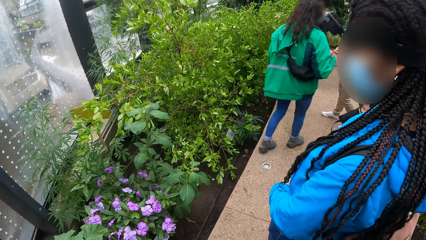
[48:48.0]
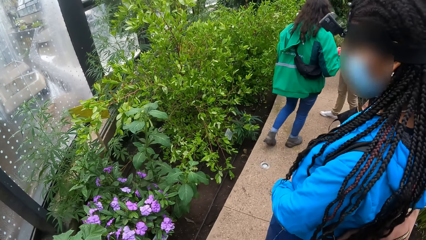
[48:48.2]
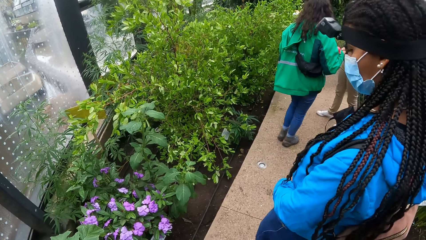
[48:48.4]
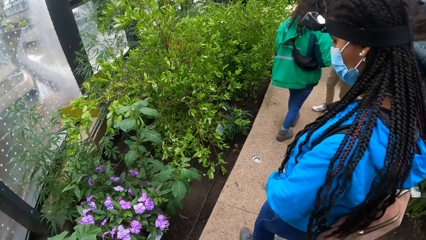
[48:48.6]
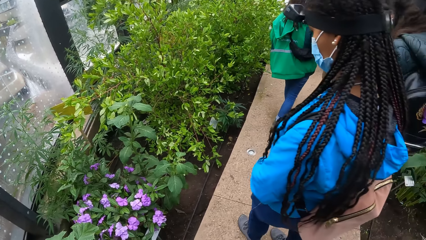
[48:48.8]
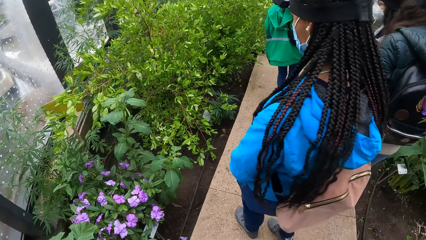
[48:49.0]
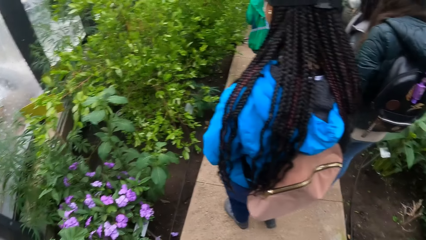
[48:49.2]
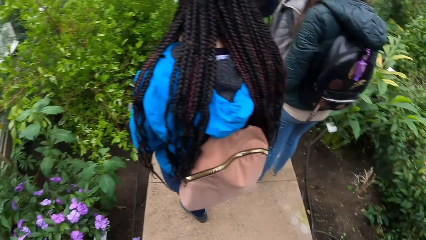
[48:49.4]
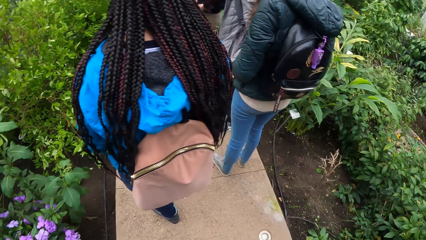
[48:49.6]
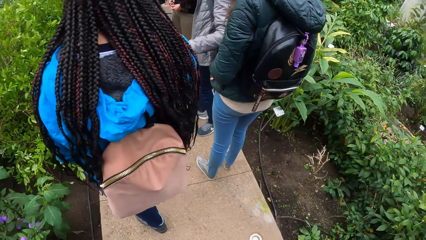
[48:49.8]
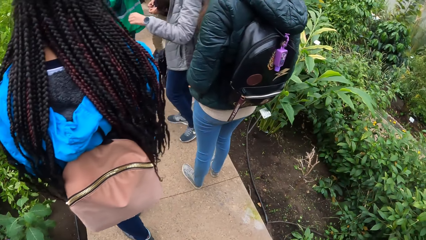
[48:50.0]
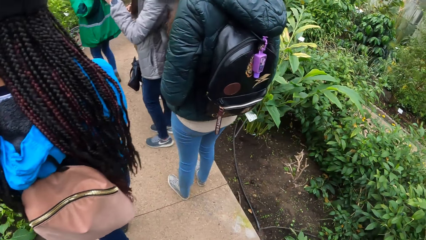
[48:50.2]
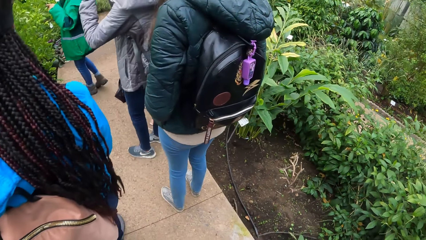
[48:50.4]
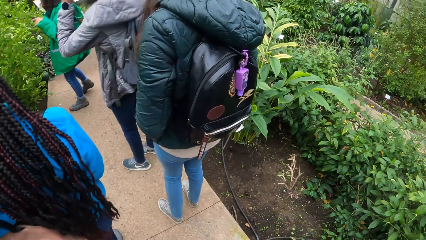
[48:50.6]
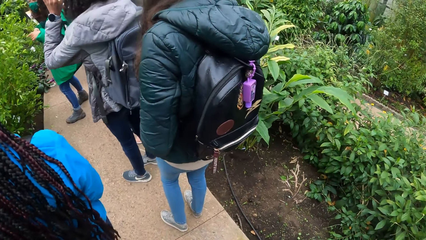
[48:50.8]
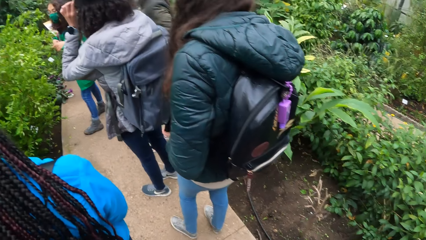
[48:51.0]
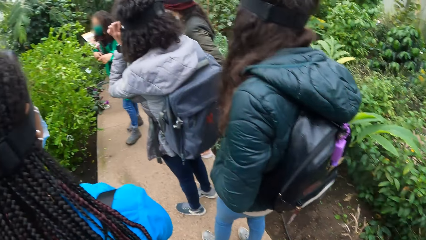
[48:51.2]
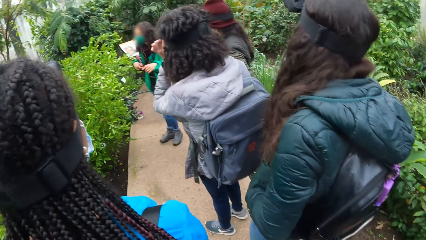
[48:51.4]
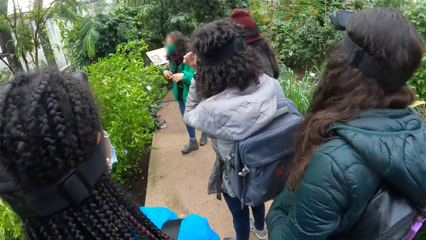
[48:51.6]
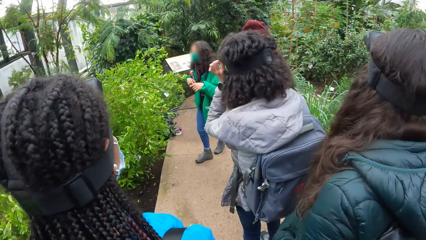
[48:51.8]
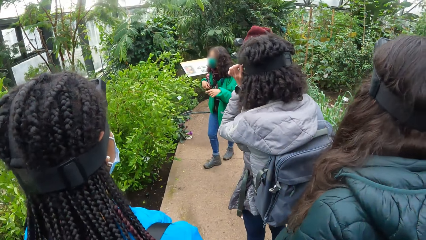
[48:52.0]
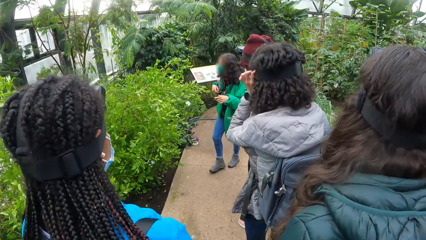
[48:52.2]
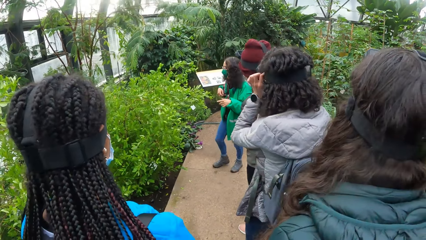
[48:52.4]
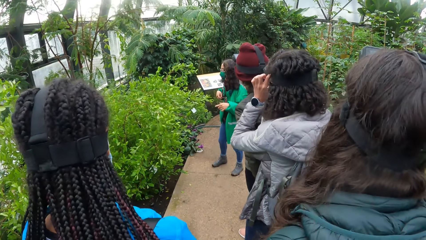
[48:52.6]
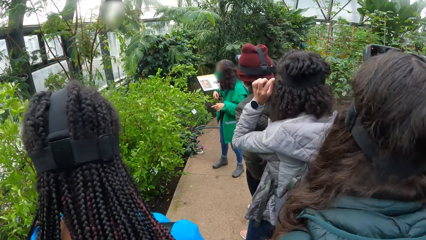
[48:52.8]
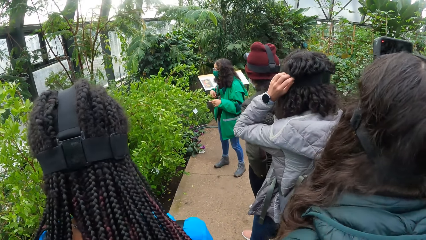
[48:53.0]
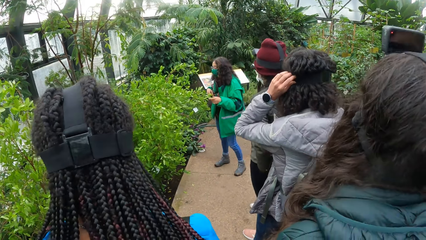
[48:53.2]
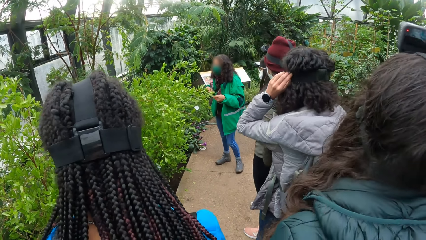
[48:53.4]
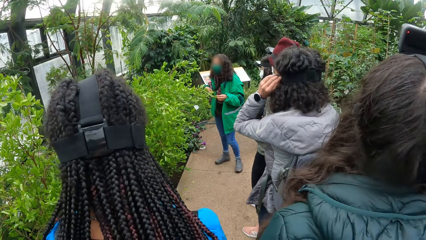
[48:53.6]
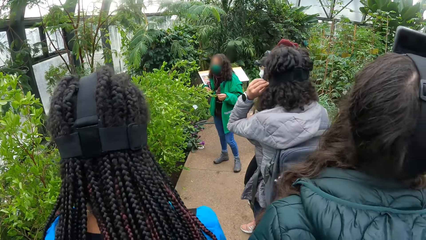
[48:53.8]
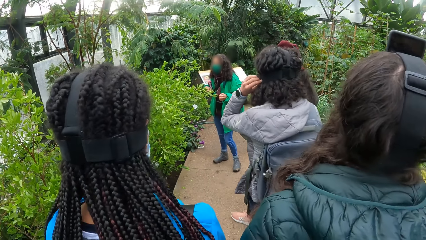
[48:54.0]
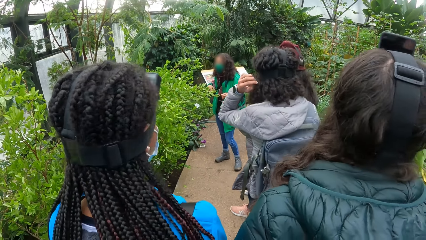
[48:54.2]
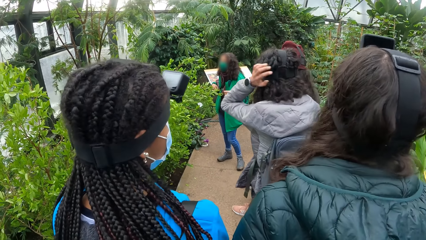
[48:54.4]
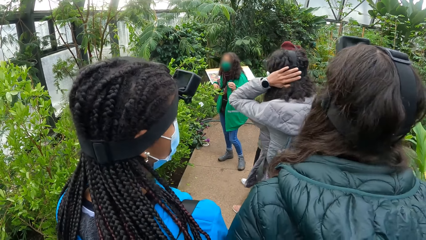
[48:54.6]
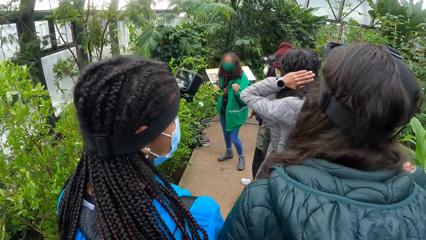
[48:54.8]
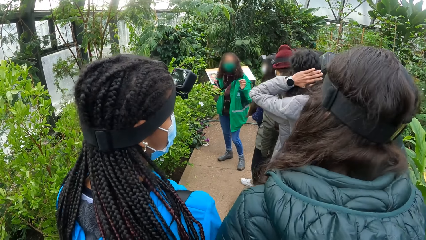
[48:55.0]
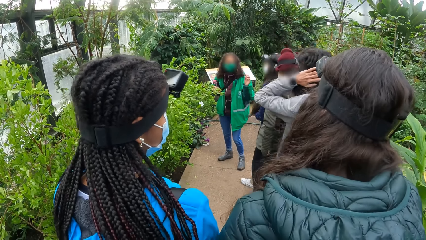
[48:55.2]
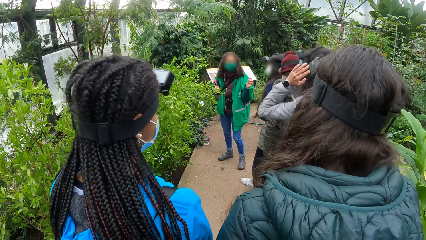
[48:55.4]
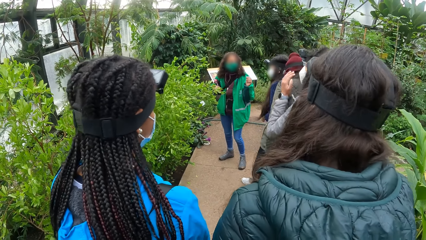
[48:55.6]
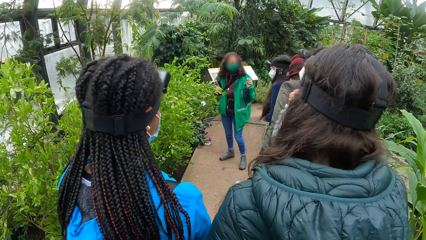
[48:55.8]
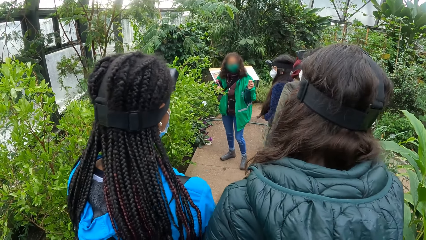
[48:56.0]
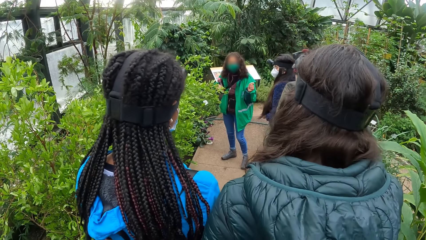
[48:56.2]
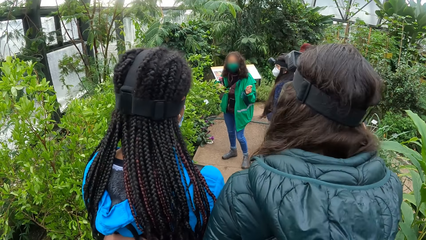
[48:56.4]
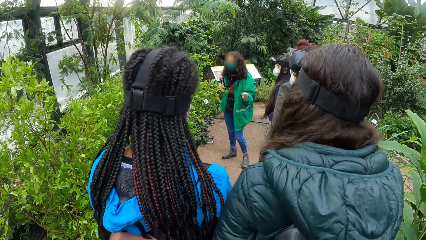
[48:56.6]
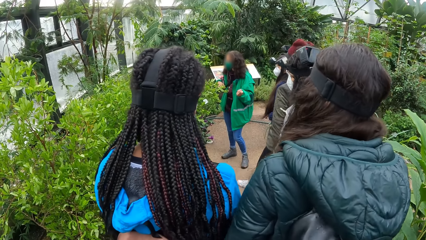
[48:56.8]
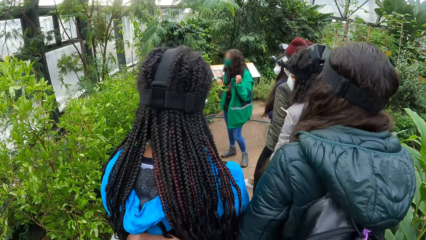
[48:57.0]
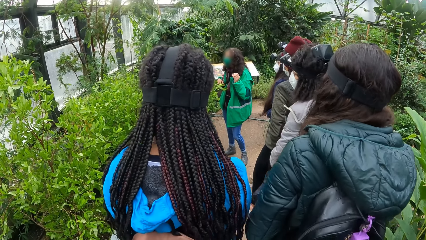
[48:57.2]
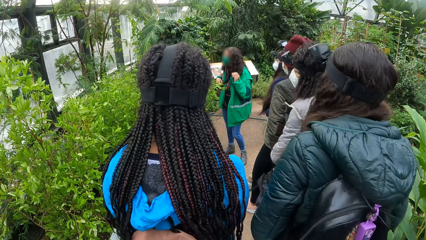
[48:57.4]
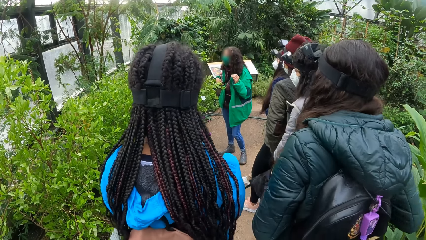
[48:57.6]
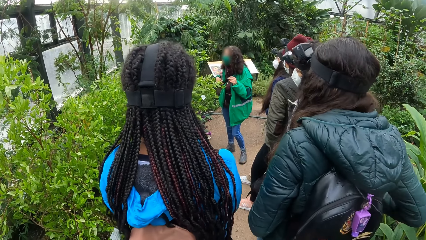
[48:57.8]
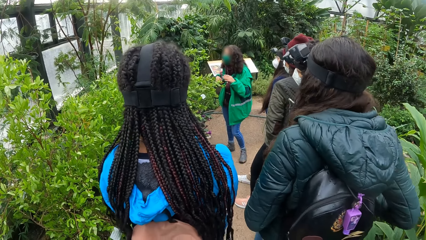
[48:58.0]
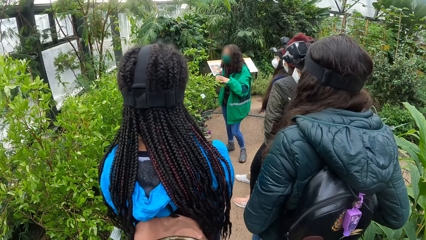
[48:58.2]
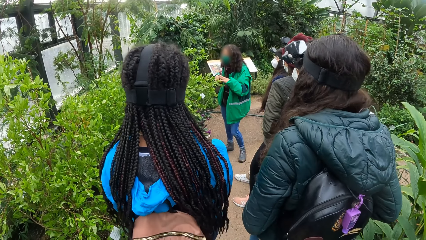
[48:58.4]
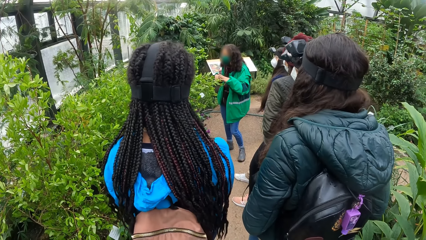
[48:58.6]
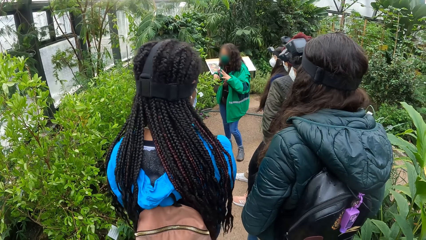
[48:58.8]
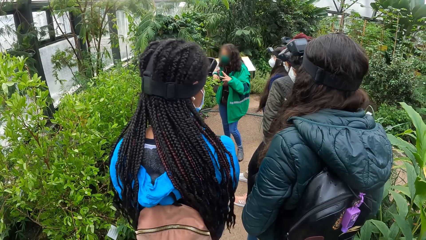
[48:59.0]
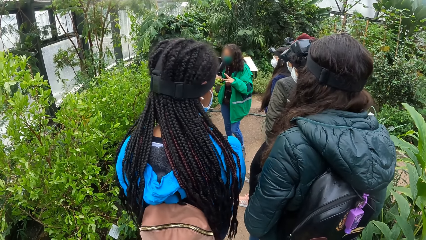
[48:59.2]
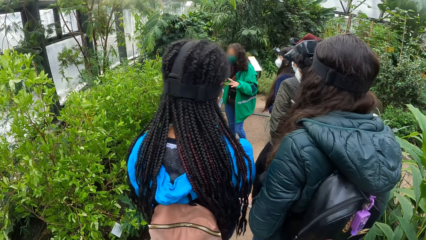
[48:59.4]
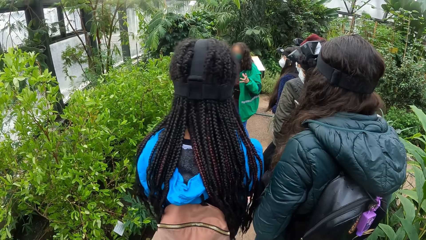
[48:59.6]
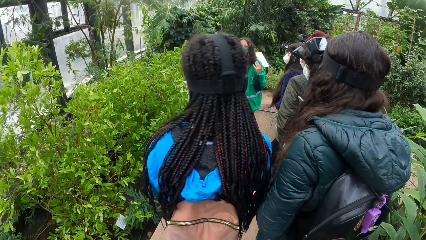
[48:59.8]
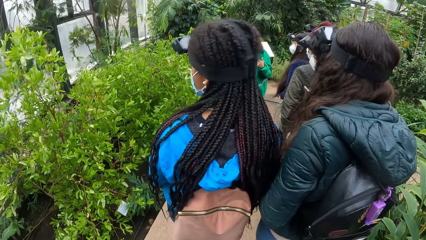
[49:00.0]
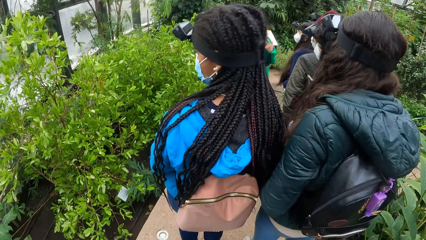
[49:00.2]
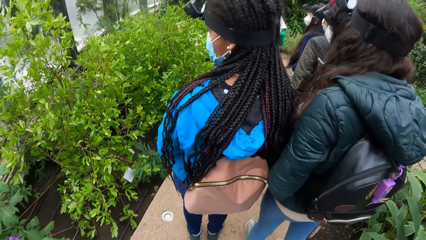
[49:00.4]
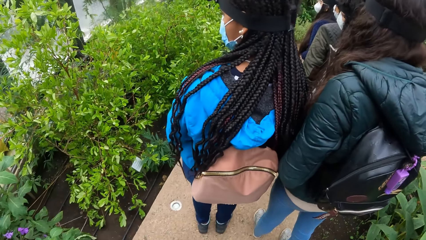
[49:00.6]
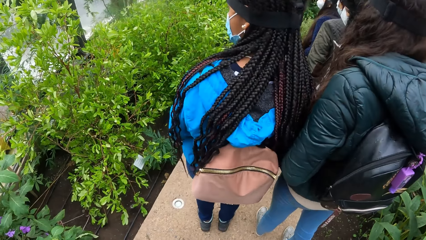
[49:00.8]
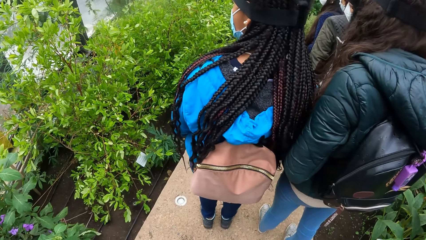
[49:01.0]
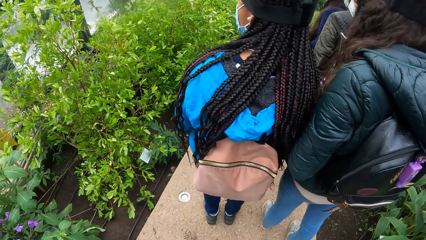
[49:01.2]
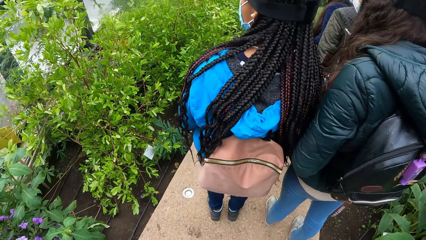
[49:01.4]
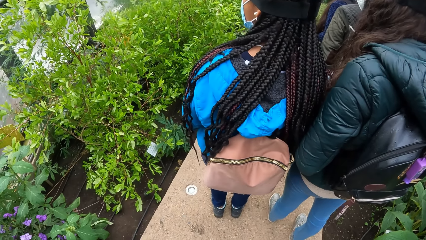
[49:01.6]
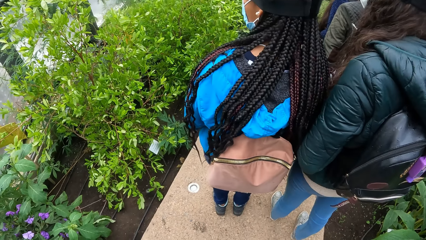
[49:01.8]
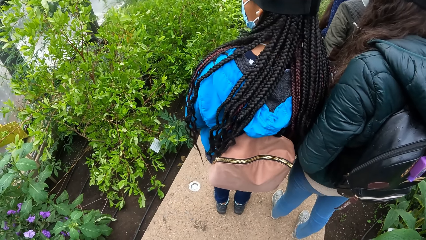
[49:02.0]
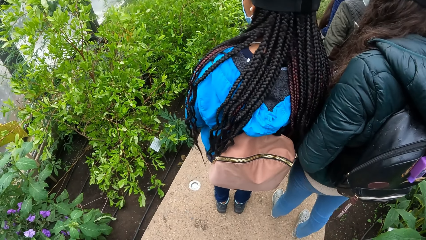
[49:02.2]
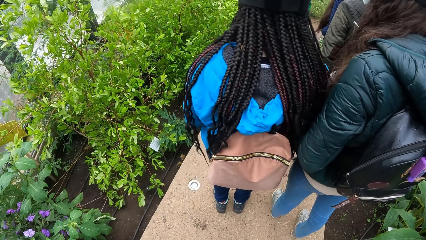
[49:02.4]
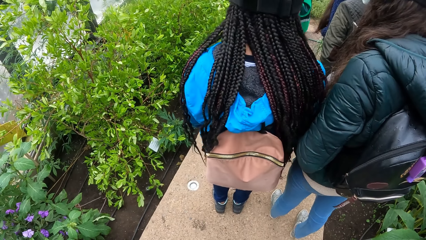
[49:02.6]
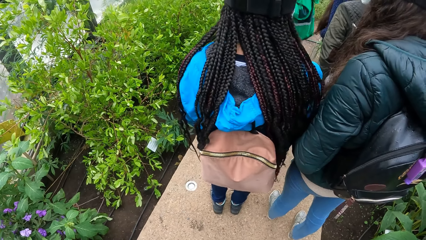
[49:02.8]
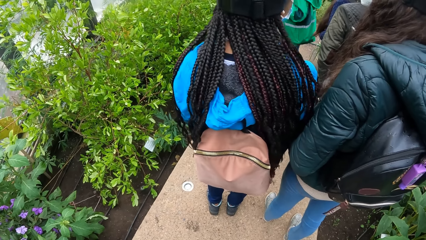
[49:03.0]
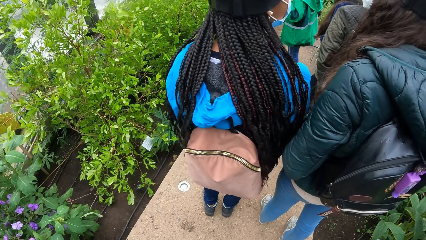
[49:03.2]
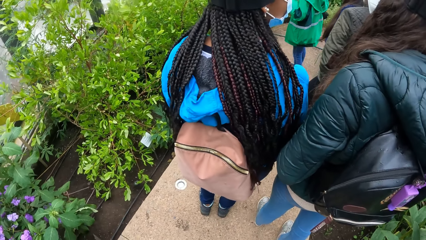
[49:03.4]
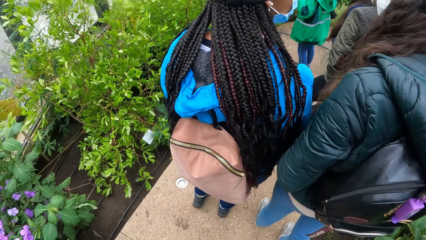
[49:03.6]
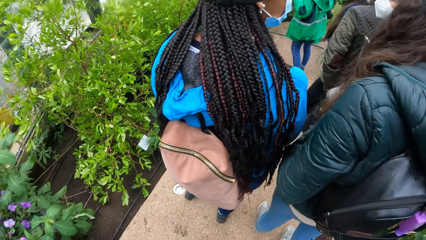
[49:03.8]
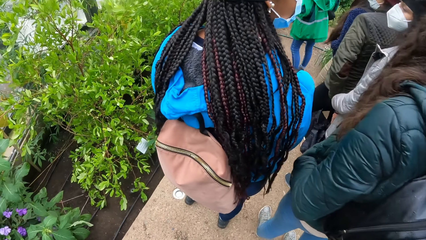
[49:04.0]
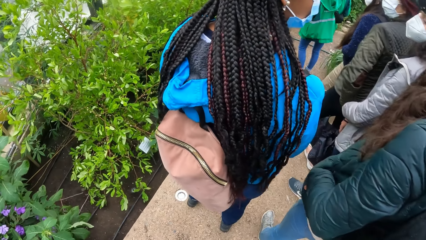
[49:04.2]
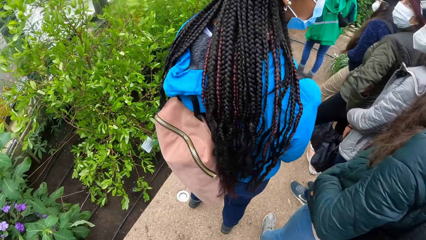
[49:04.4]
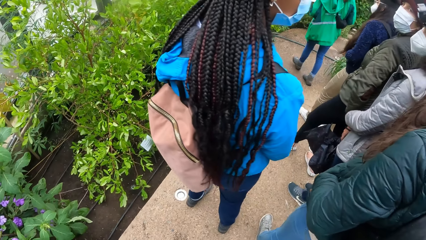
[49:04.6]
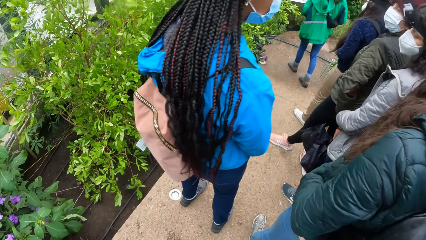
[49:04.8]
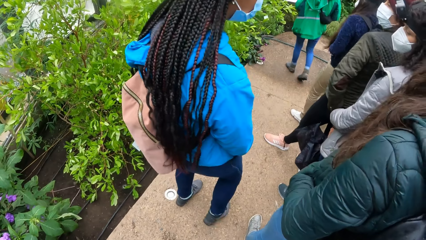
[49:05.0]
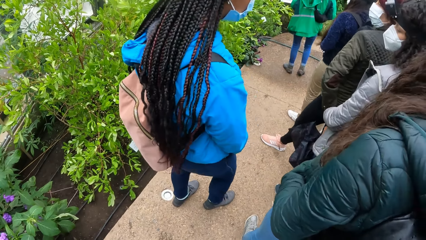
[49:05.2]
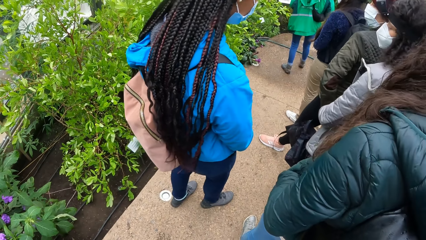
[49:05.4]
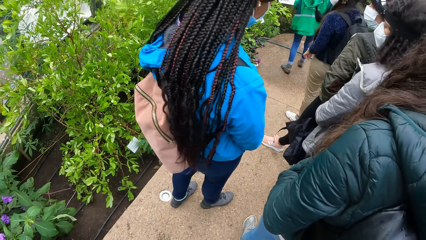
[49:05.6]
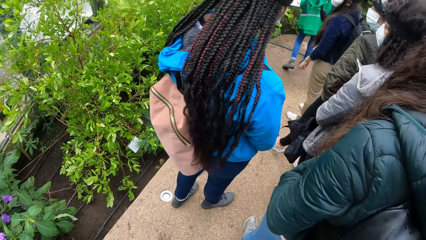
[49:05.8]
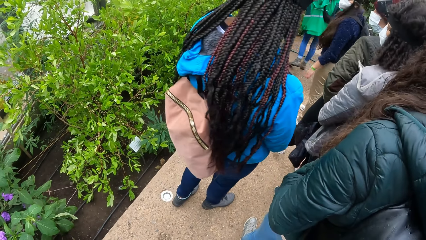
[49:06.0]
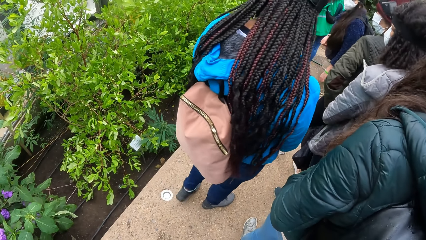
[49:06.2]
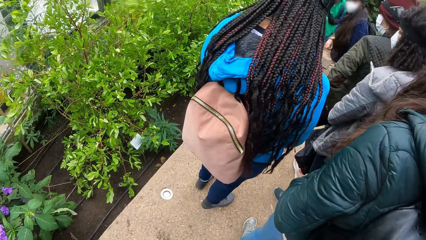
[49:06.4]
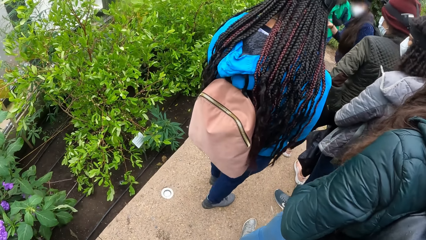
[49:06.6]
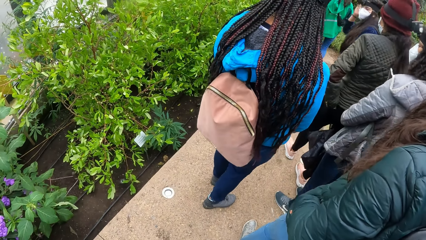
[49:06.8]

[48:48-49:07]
A woman adjusts a camera on her head with her left hand.
